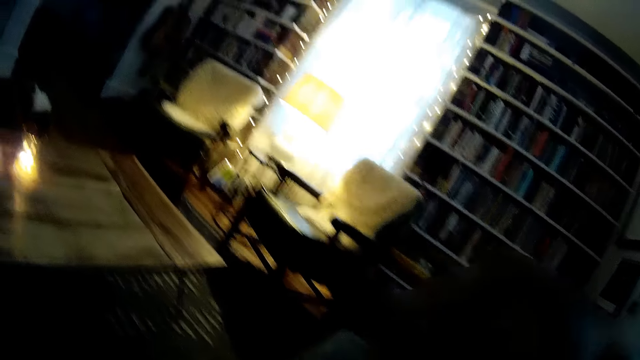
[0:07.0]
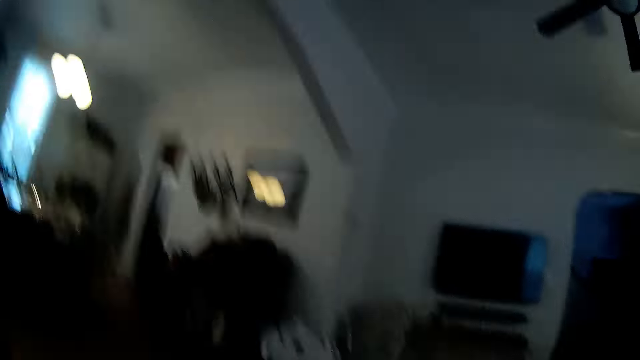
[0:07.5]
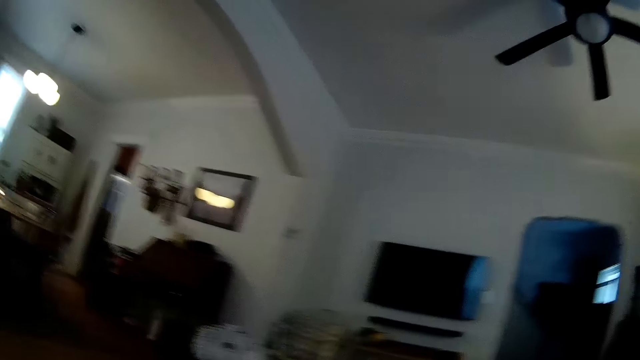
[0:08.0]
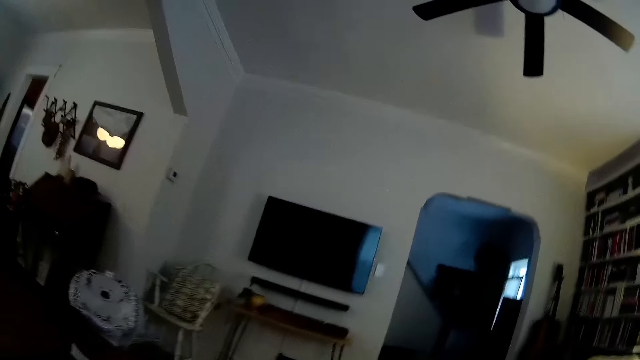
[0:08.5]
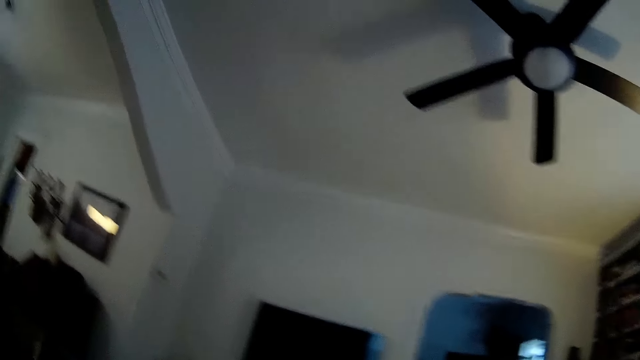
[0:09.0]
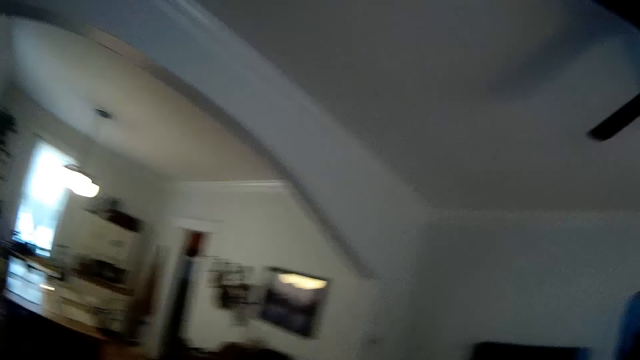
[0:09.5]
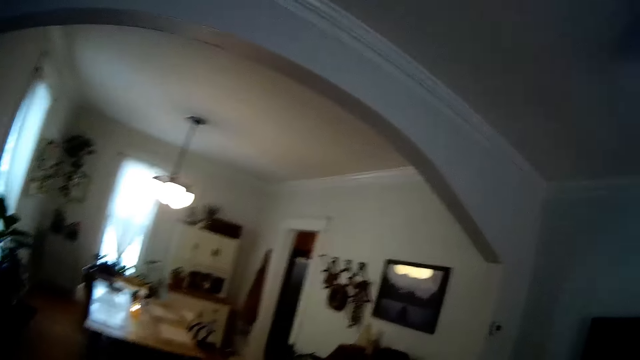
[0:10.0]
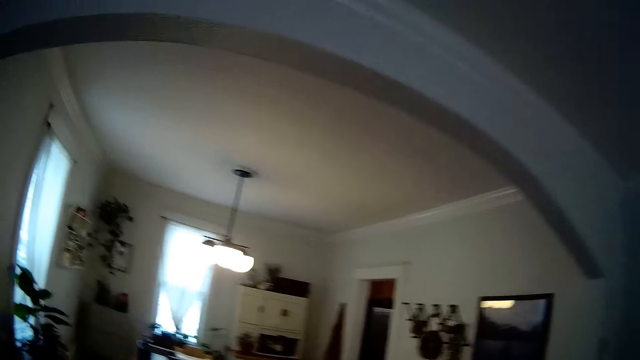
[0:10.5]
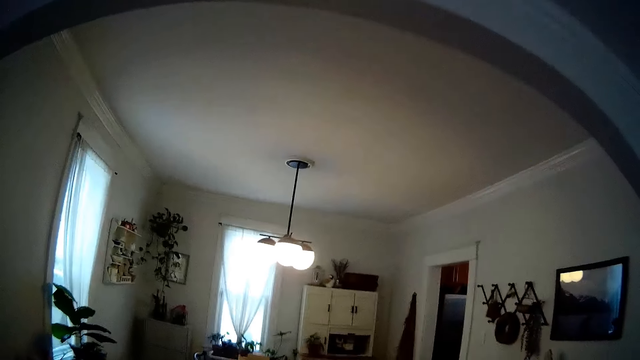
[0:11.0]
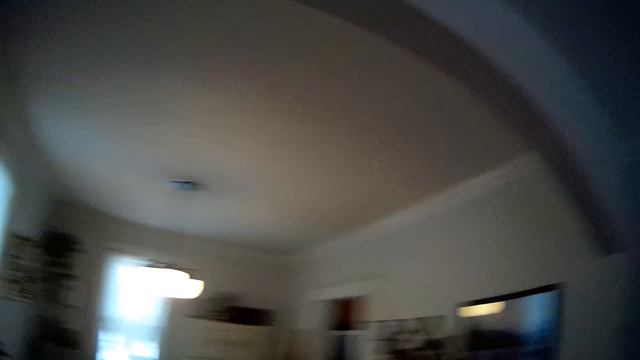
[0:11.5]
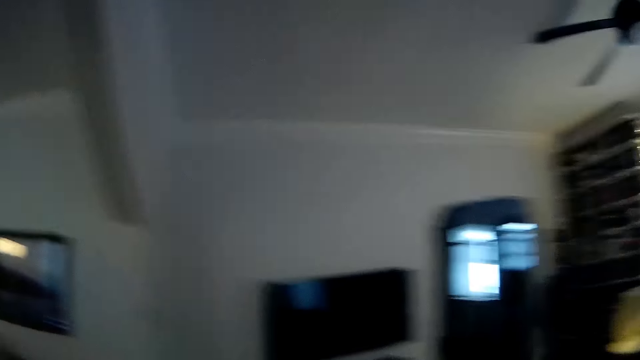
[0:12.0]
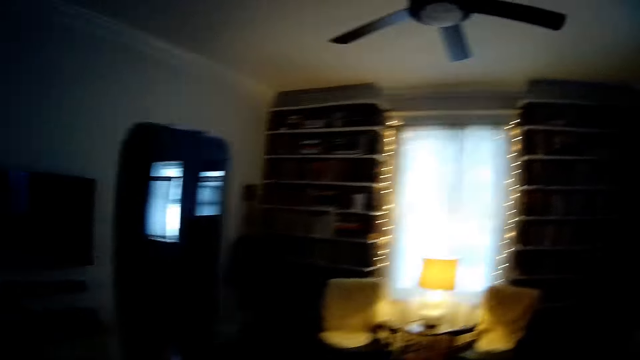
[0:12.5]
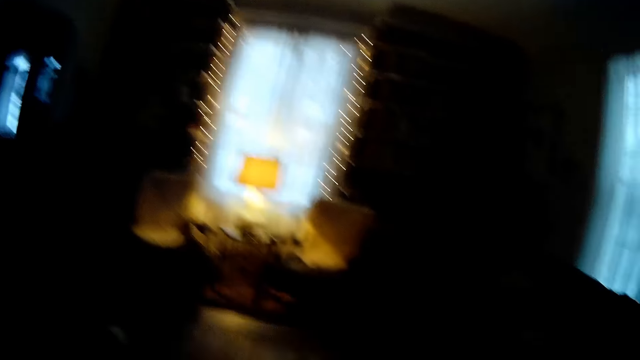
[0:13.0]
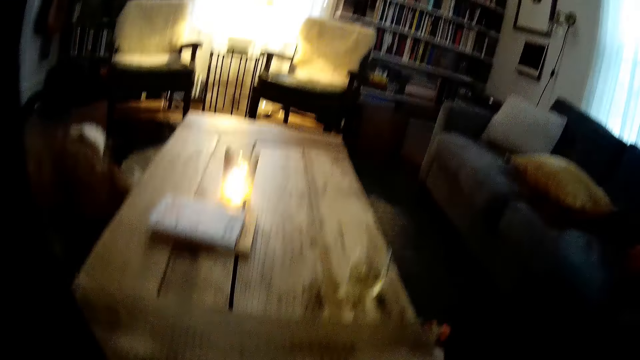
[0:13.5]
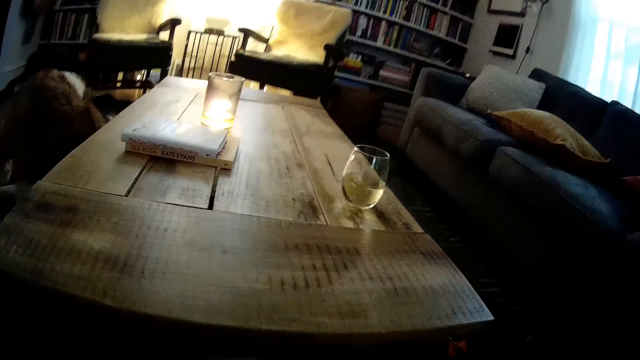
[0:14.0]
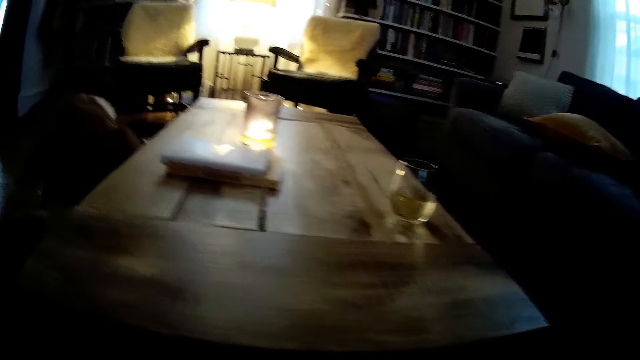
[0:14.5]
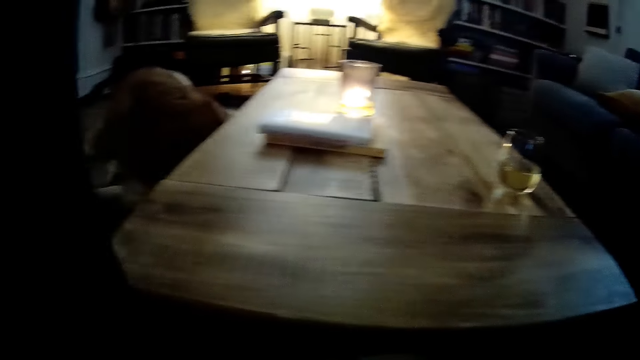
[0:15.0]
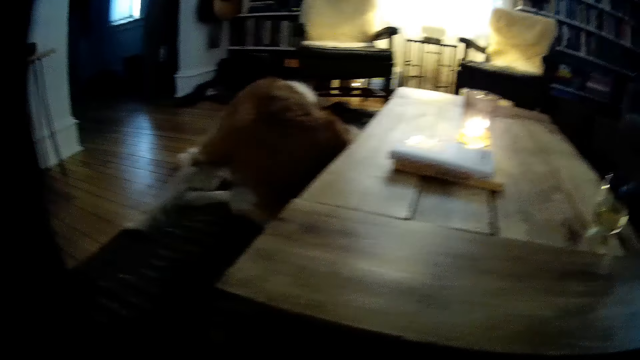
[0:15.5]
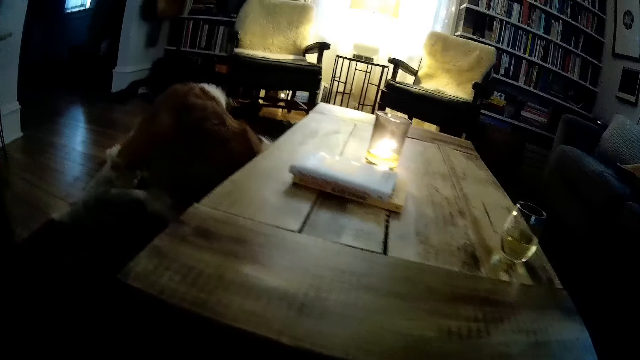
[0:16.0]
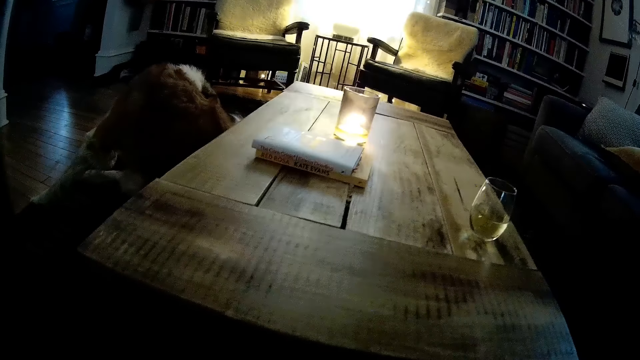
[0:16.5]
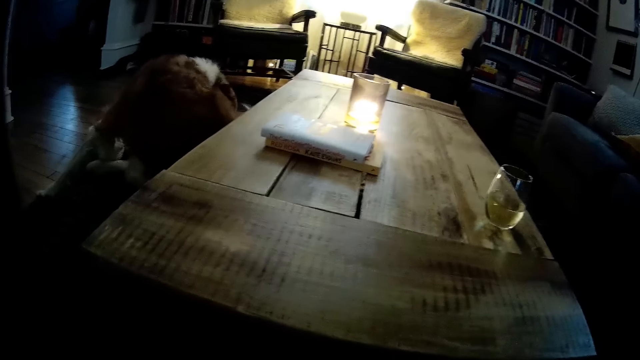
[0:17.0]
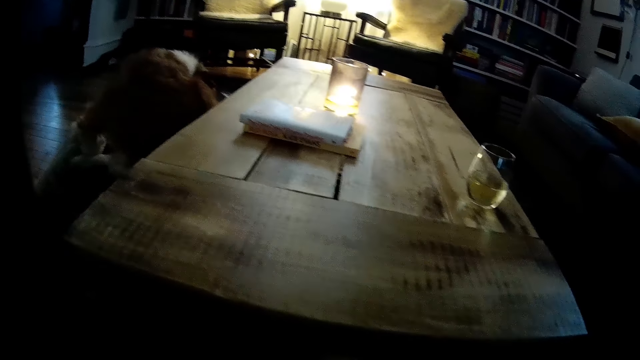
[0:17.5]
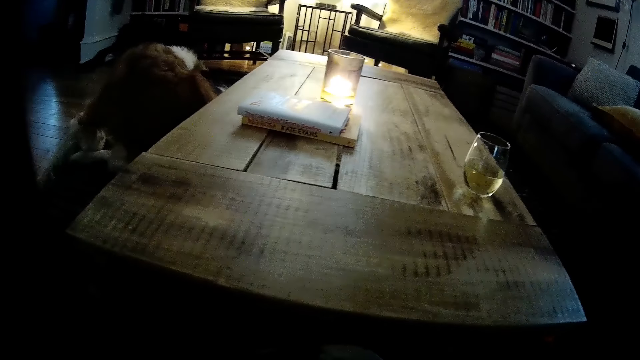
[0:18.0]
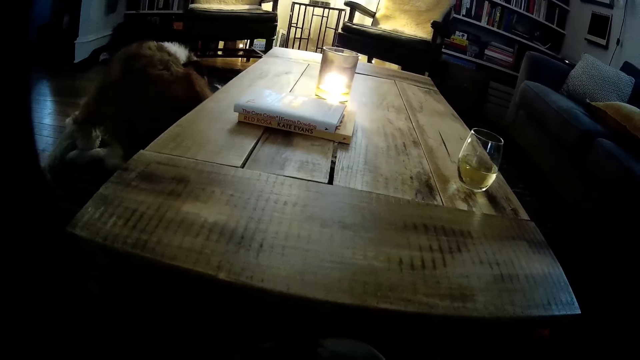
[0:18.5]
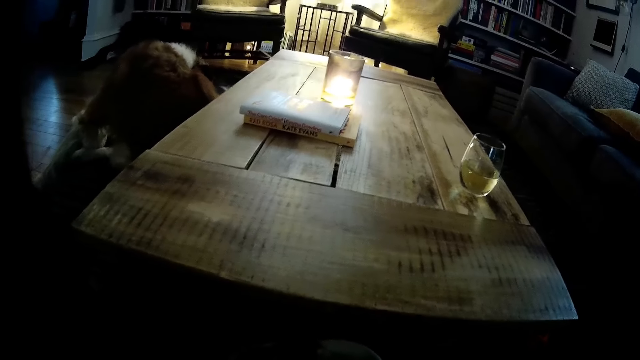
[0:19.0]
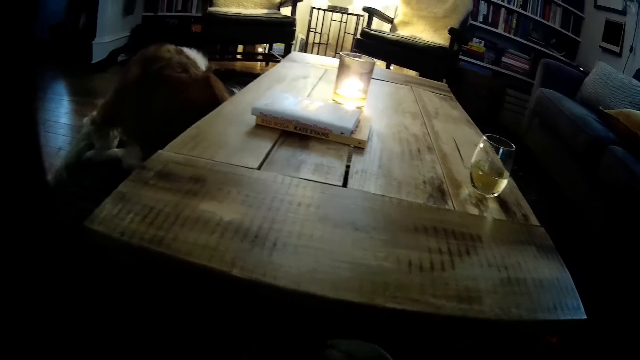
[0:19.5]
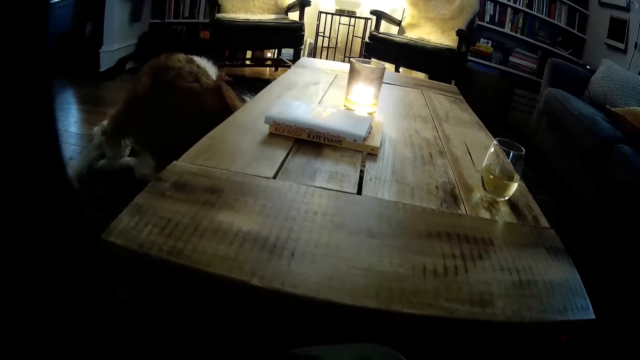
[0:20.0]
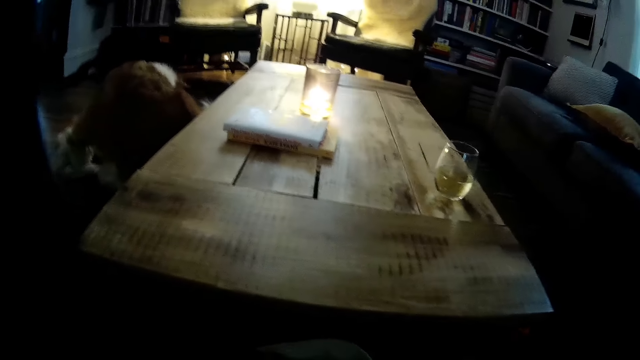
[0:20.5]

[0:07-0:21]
The camera wearer walks round the sitting room. They sit on the ground. They place a woman on the mat. They do something.

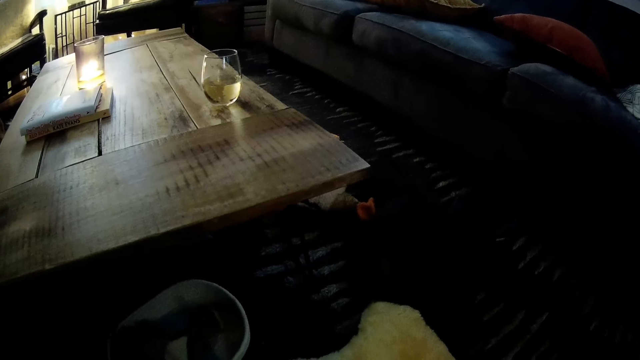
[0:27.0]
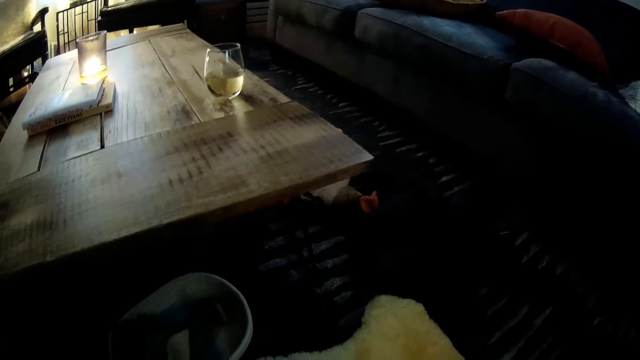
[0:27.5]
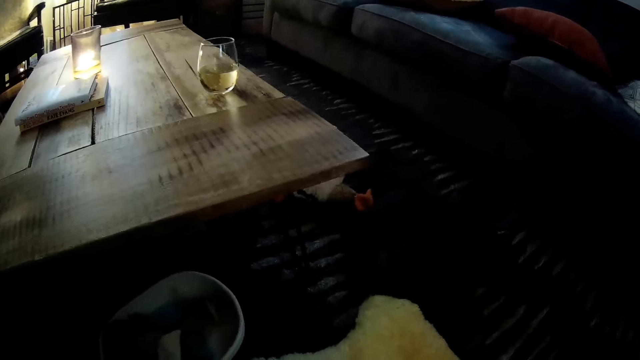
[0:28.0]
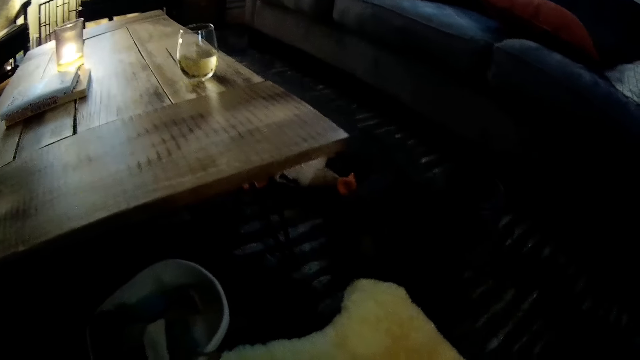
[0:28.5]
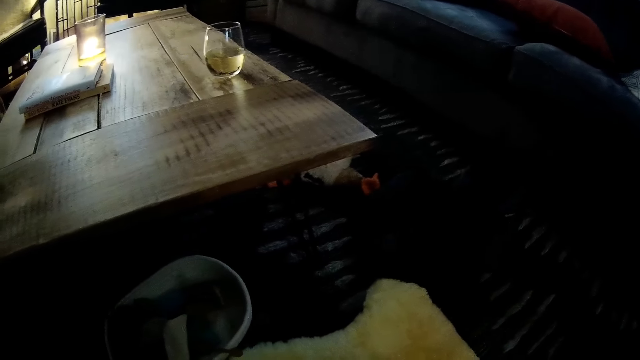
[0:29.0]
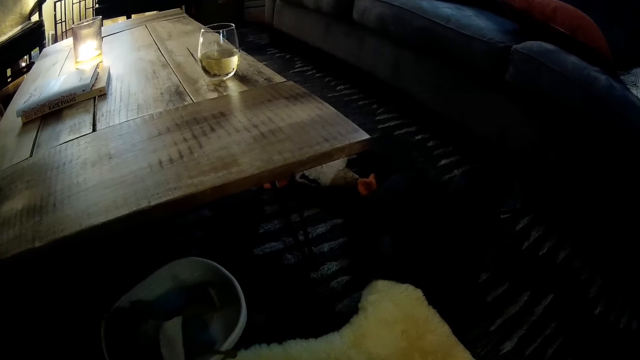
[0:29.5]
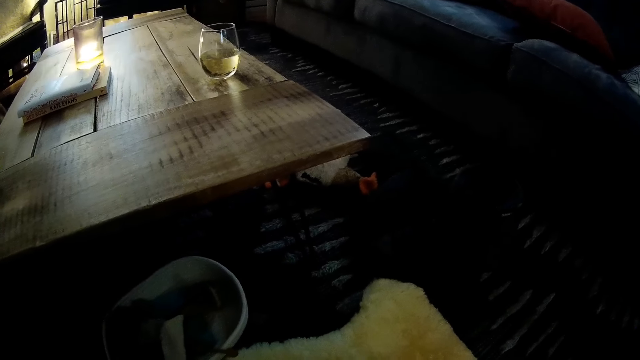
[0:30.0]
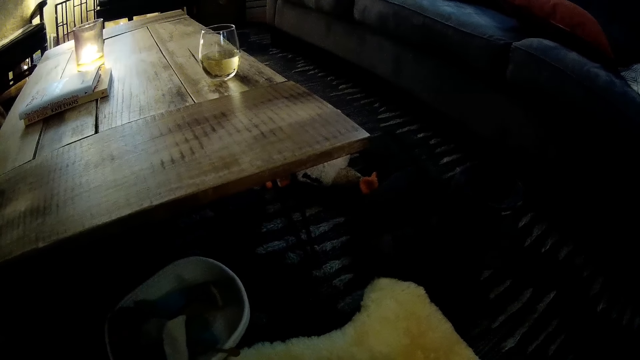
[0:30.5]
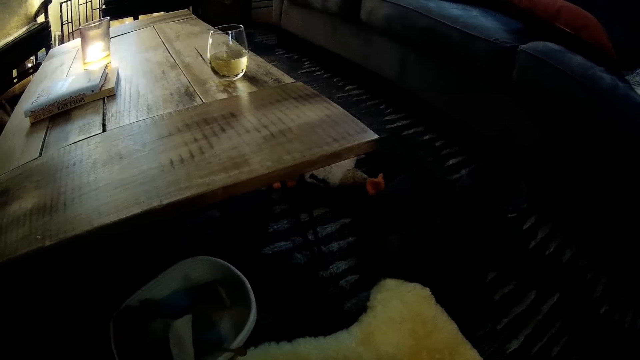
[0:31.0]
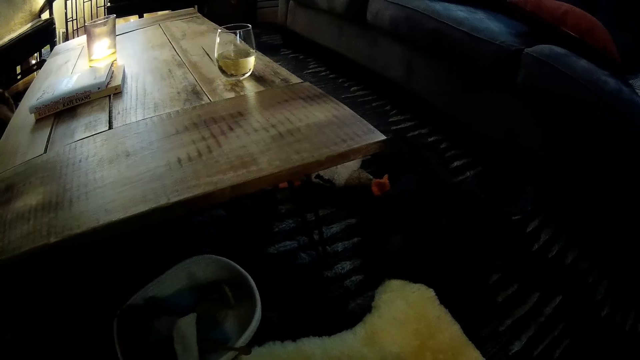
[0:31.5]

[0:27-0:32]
The camera wearer interacts with a woman.

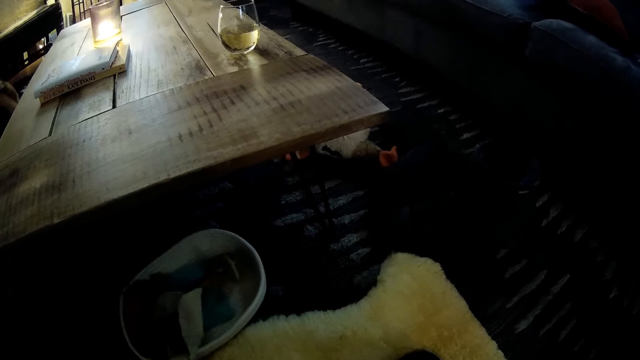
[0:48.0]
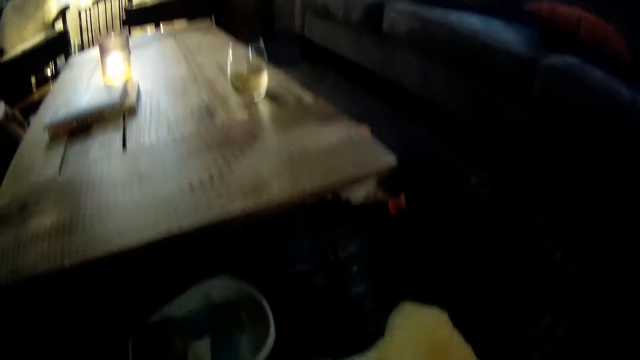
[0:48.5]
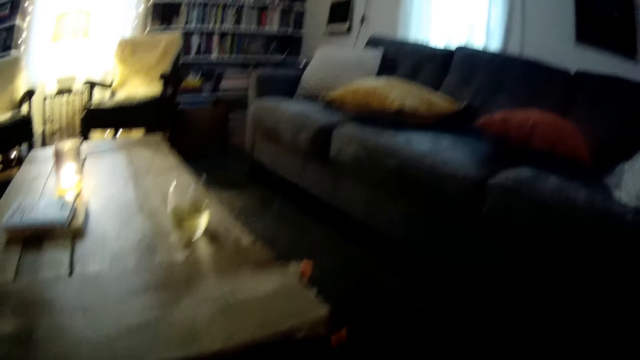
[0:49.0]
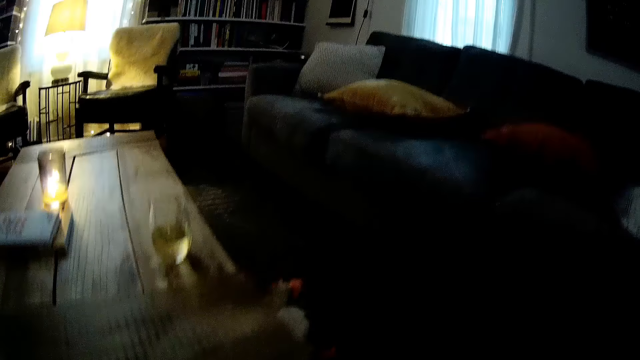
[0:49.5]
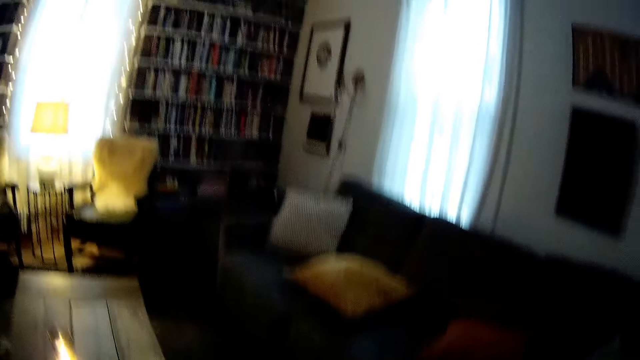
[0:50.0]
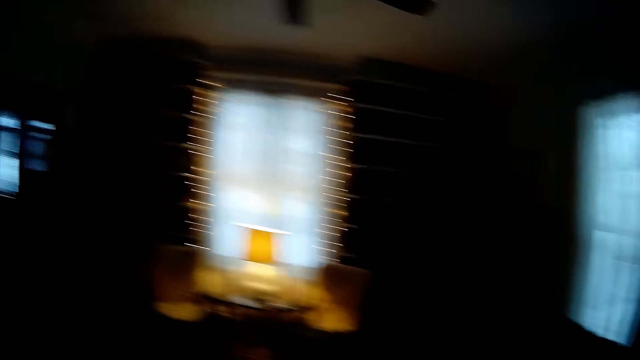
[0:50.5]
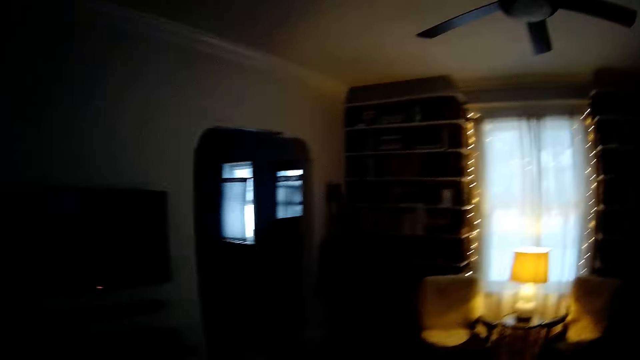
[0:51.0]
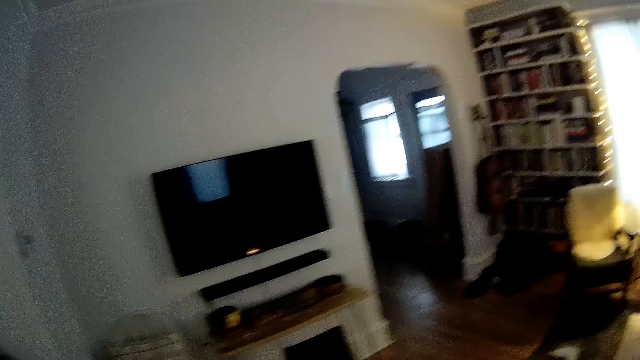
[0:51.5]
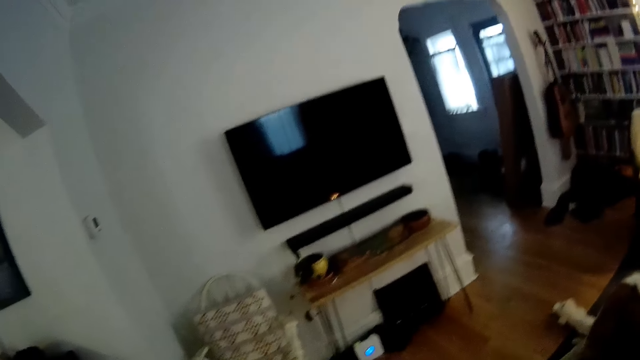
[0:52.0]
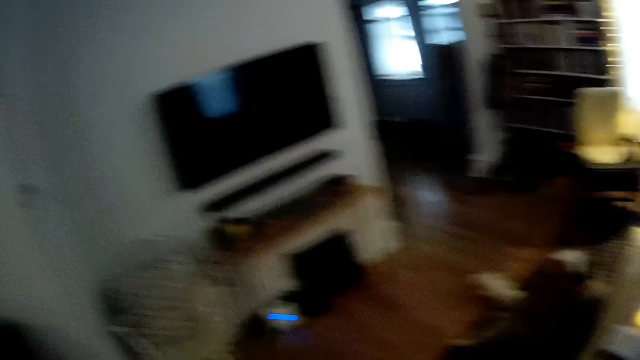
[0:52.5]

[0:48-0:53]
The camera wearer stands up from the ground. They look around the house.
